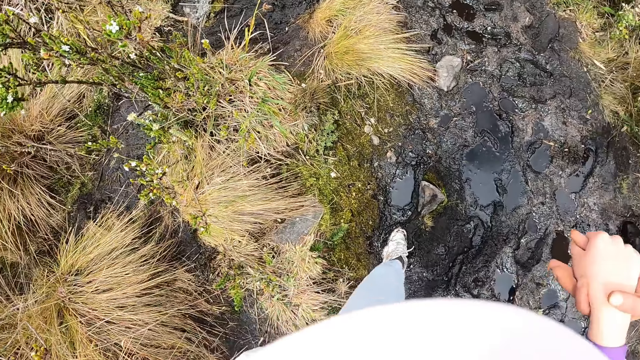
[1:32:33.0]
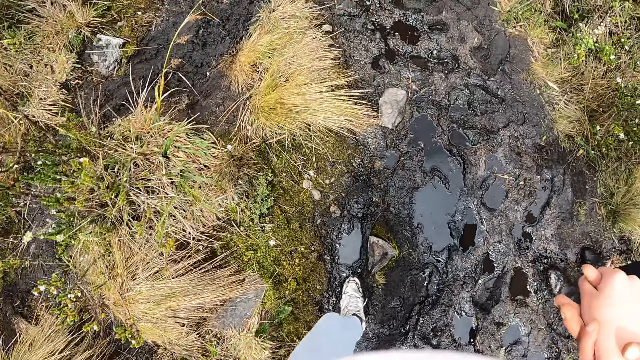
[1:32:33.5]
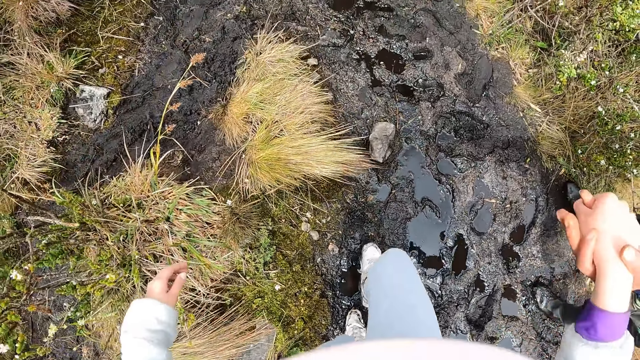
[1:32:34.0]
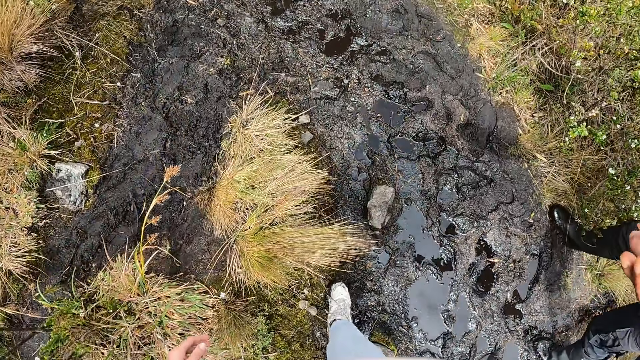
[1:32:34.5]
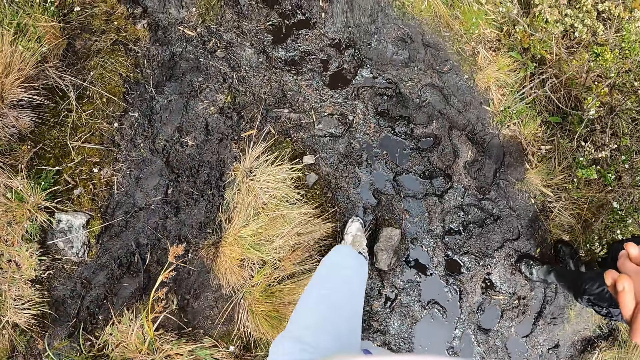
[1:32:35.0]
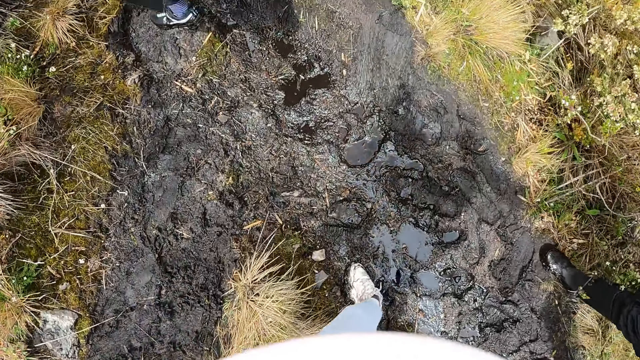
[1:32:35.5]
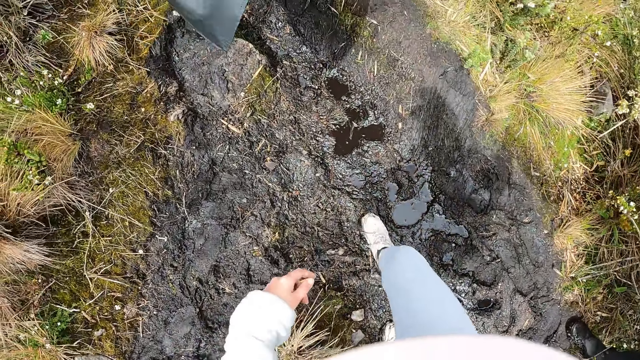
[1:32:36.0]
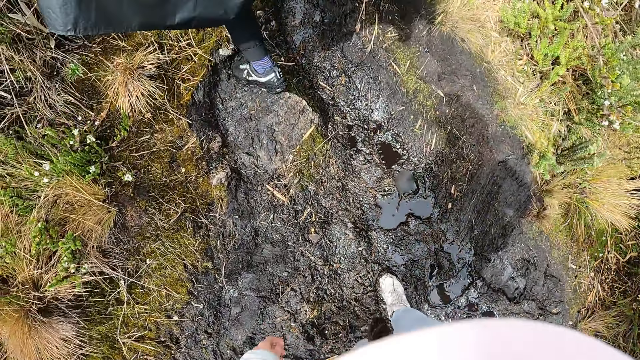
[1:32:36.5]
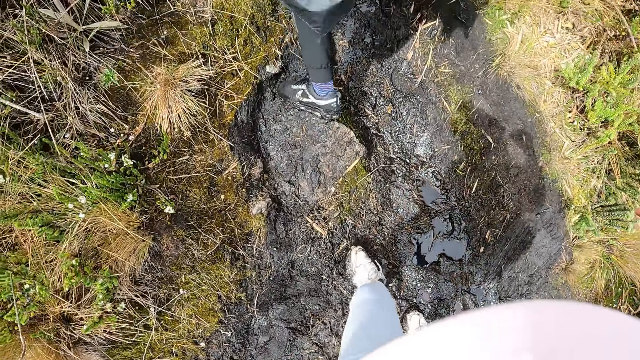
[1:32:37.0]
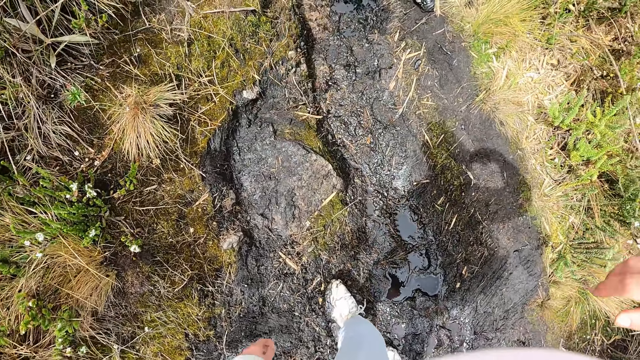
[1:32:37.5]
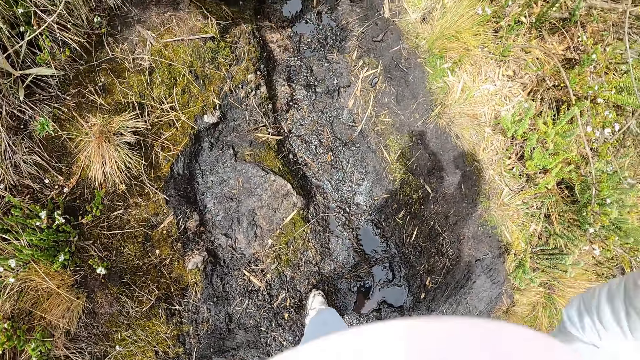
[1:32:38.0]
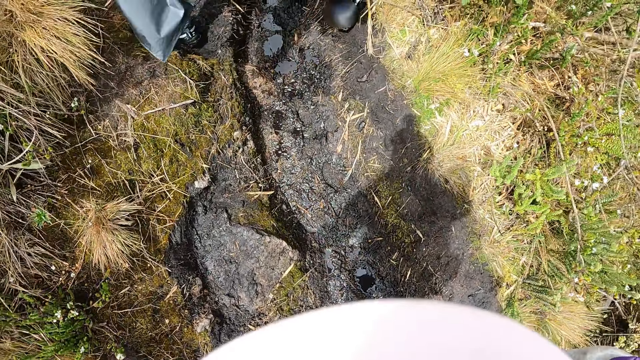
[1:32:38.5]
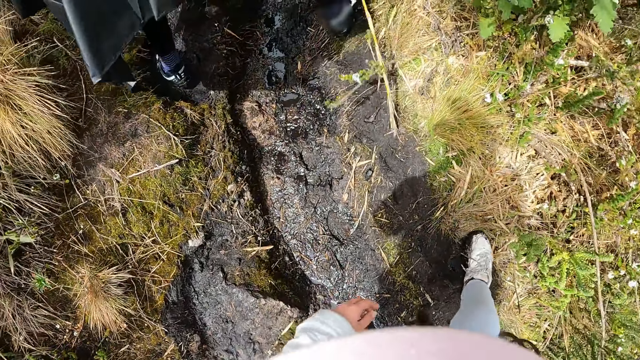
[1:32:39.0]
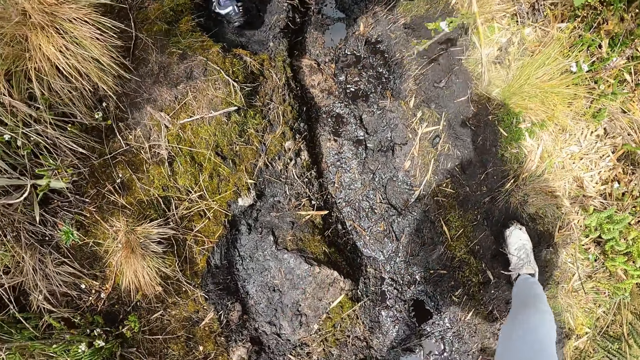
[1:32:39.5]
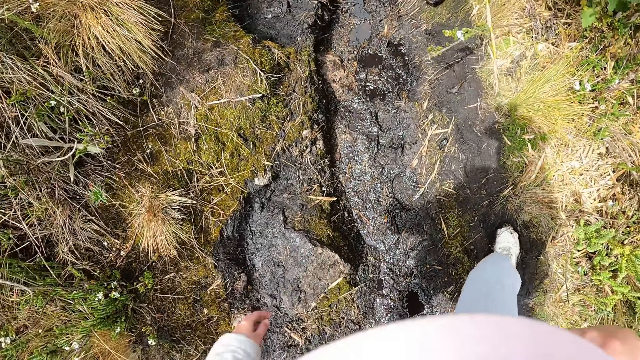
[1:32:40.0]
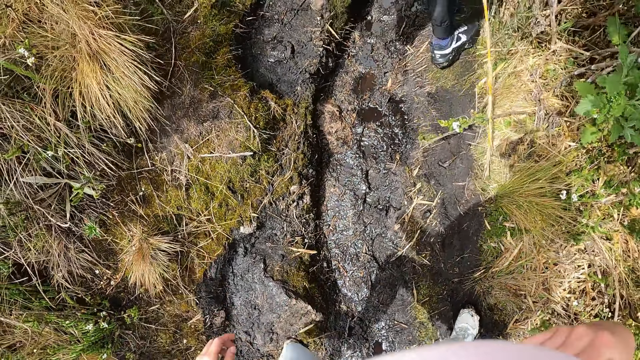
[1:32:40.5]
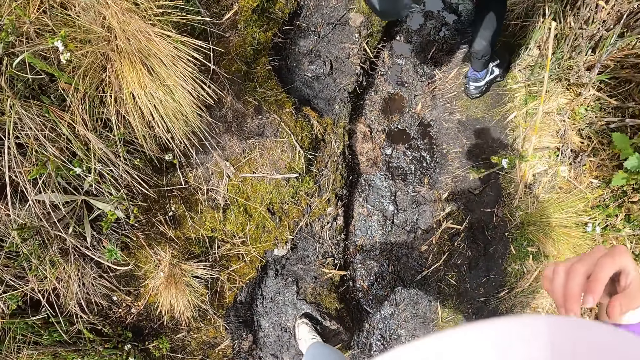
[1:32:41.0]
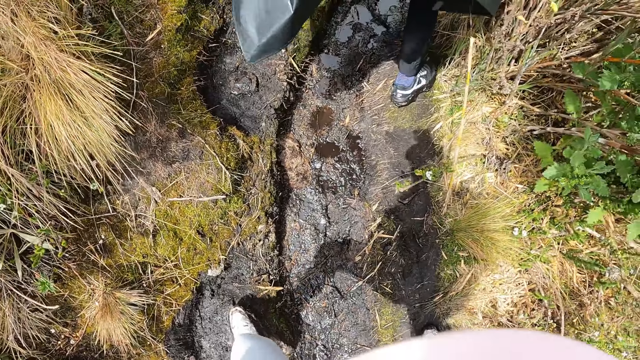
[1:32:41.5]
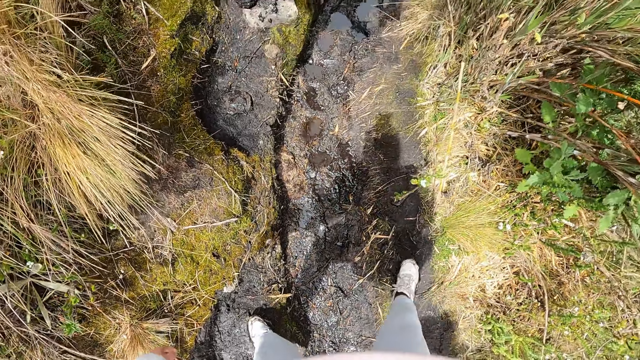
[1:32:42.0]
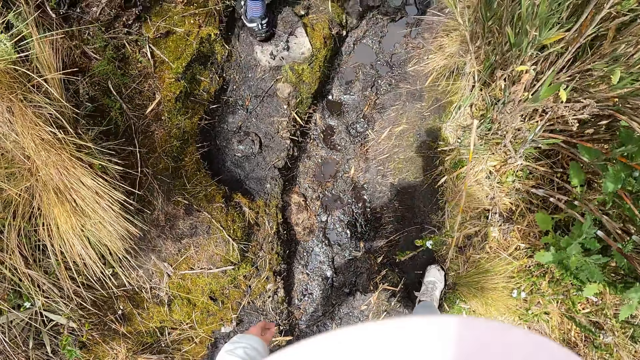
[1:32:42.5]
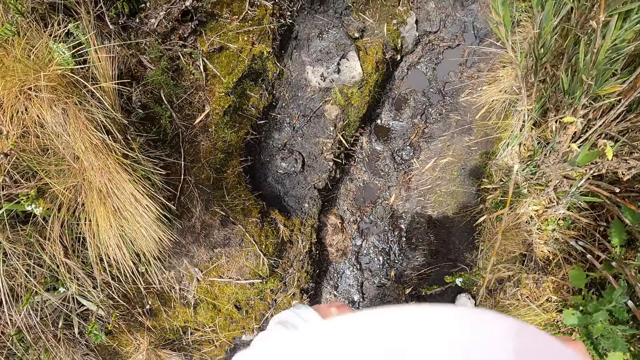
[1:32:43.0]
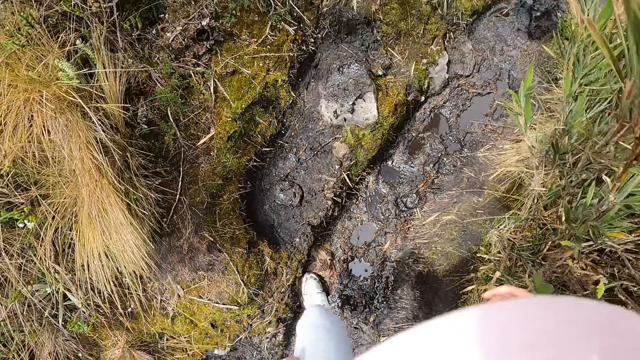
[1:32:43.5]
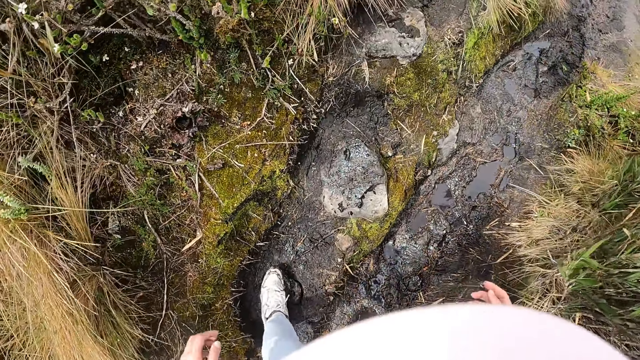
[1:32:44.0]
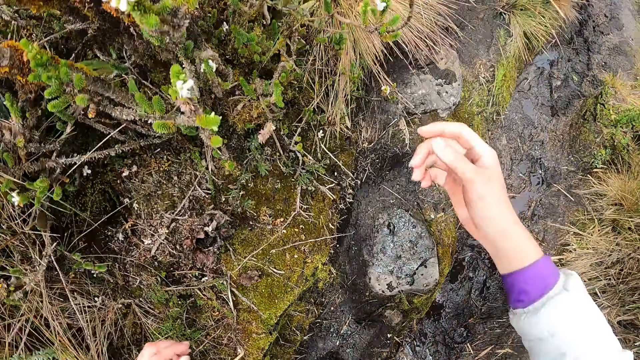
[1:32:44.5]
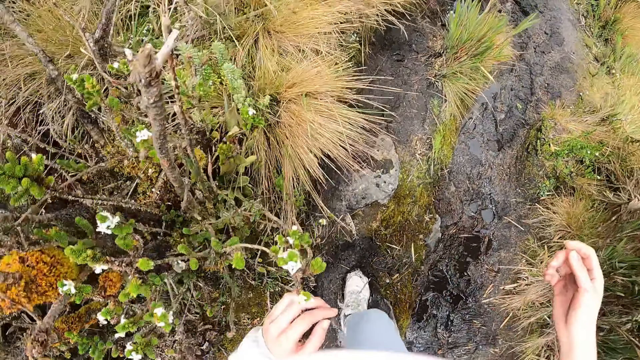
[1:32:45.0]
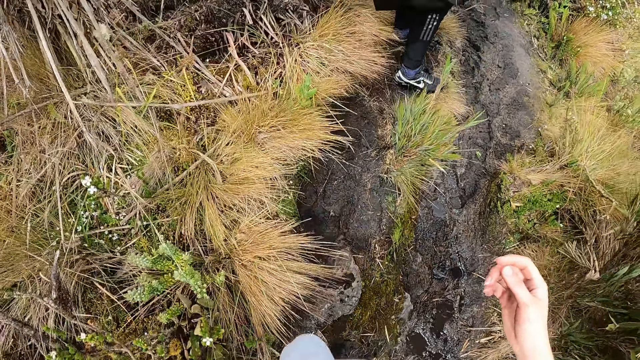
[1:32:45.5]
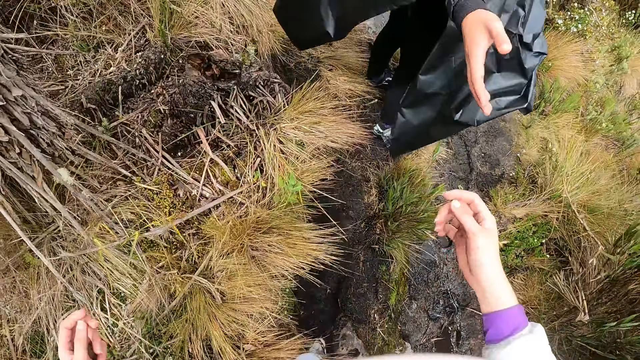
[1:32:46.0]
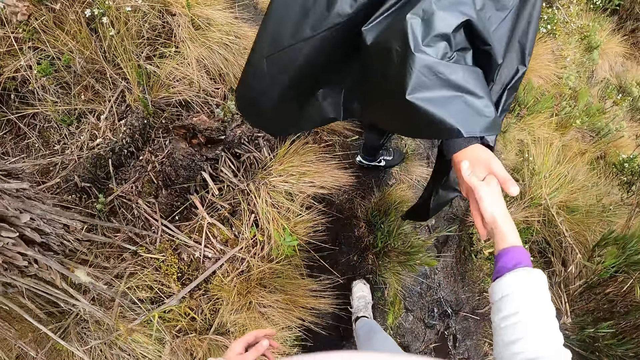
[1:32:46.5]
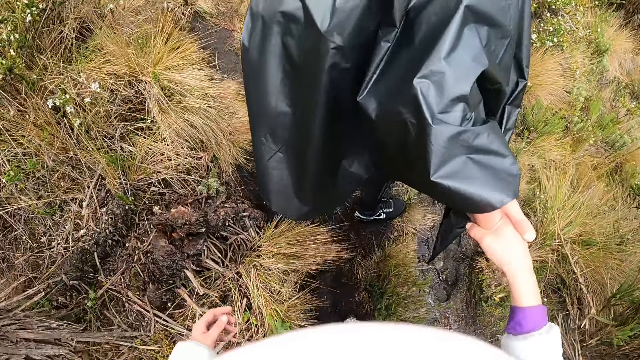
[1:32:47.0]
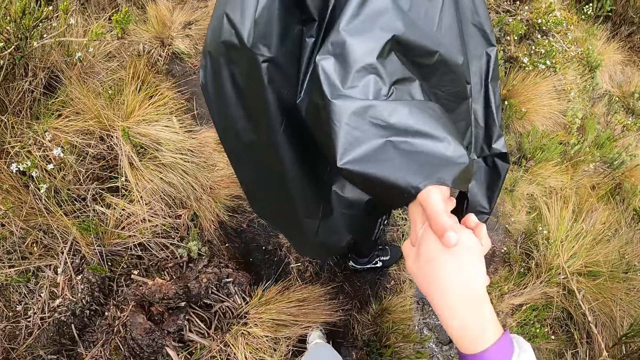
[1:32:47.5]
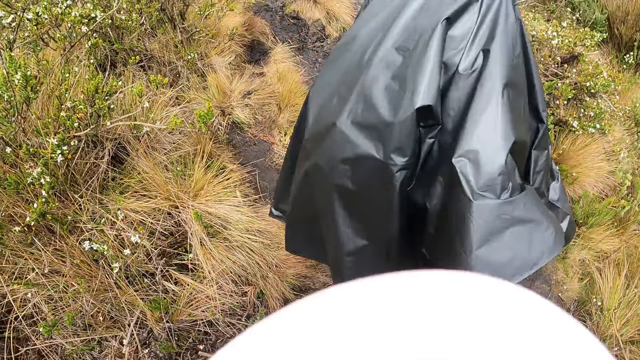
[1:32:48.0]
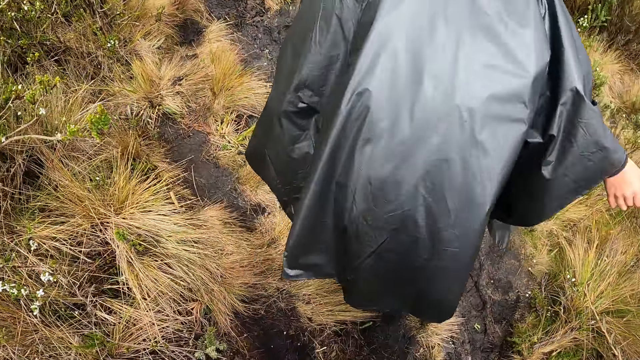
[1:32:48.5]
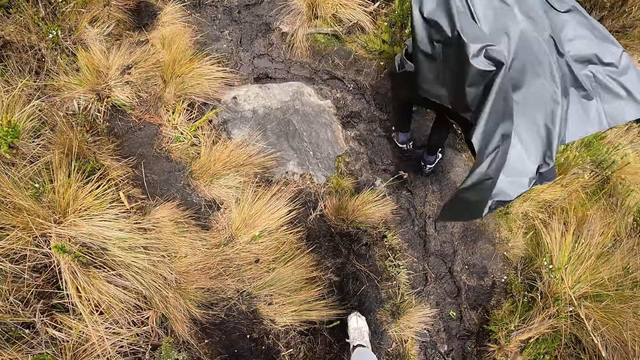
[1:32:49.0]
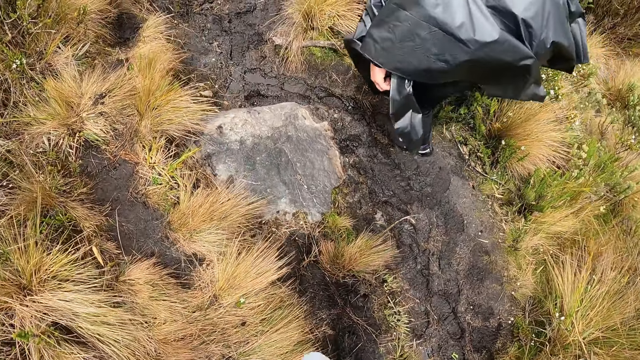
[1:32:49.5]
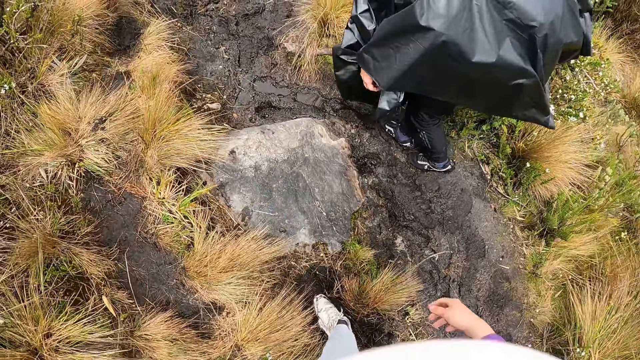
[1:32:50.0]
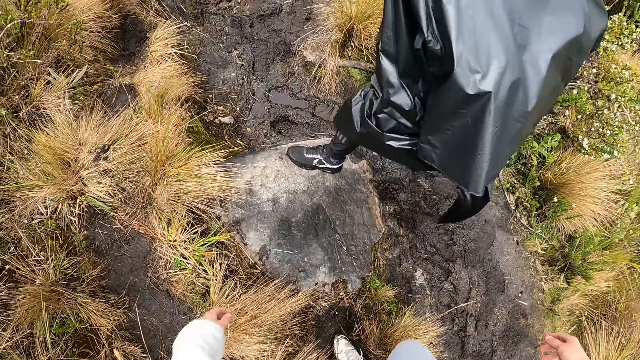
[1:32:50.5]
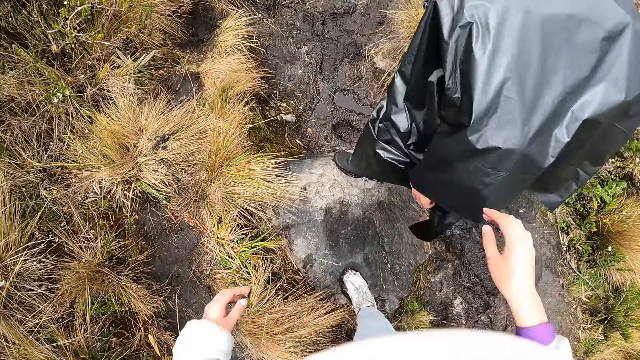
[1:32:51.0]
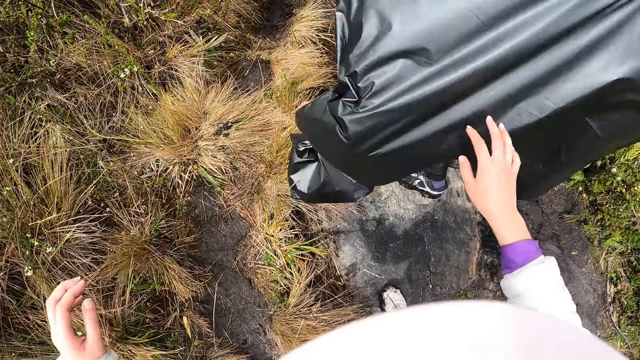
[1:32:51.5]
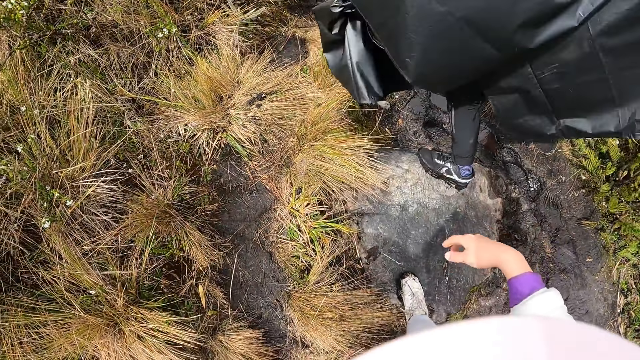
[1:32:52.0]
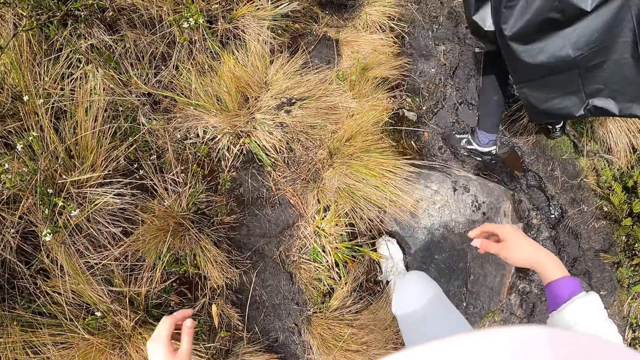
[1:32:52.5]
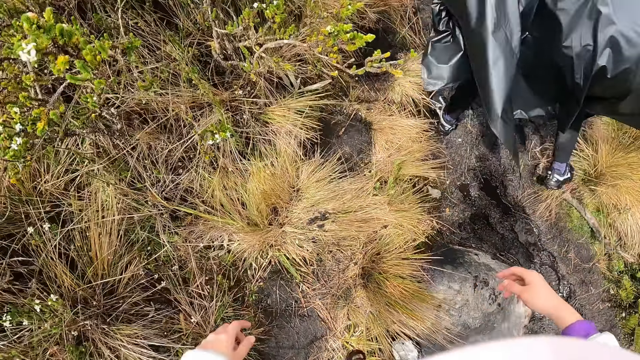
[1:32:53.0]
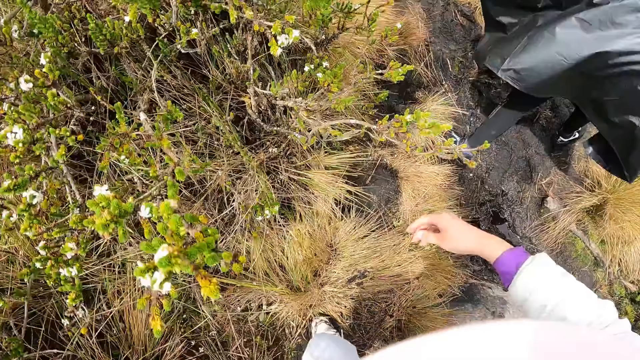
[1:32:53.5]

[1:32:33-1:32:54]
The camera wearer walks up the muddy path on the hill. A man holds out his right hand. The camera wearer holds onto the man with her right hand. She interacts with the man. The man walks up the muddy path on the hill.
